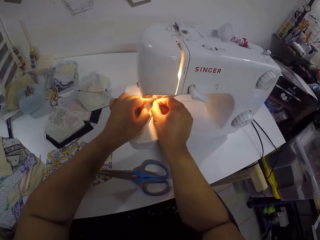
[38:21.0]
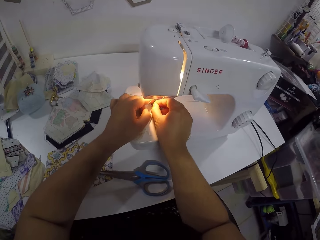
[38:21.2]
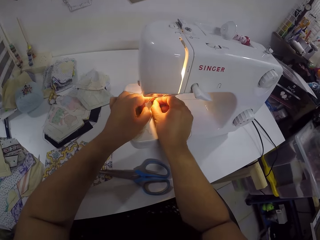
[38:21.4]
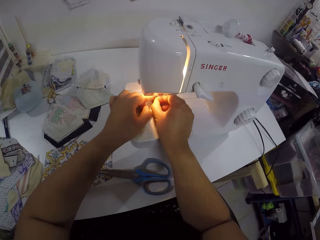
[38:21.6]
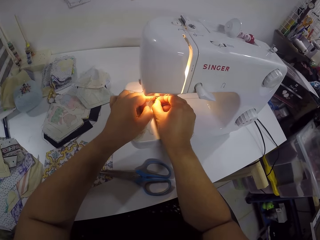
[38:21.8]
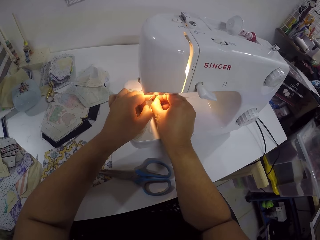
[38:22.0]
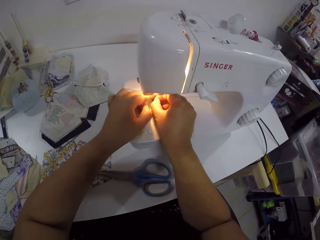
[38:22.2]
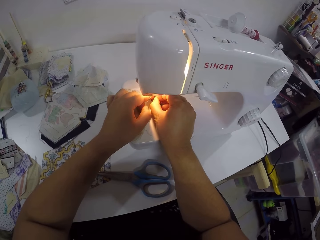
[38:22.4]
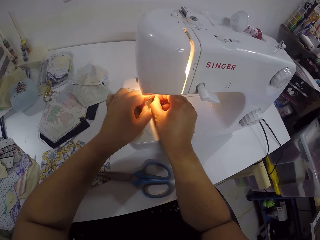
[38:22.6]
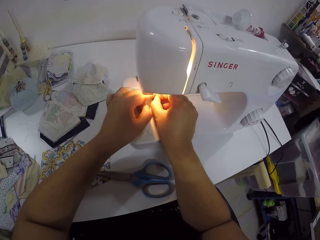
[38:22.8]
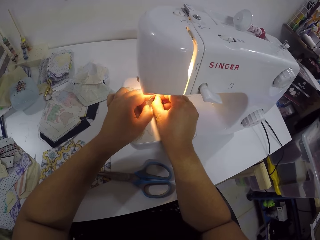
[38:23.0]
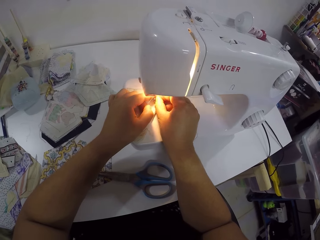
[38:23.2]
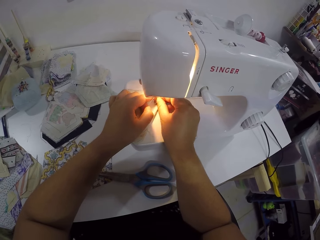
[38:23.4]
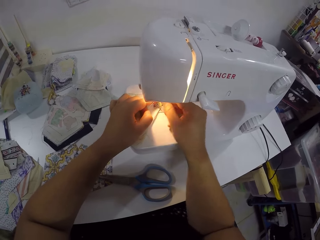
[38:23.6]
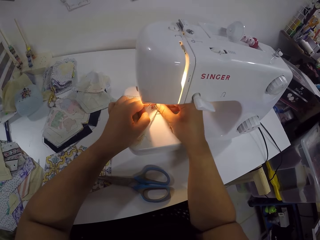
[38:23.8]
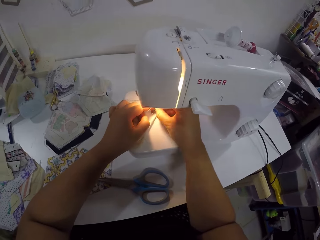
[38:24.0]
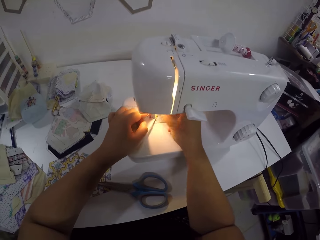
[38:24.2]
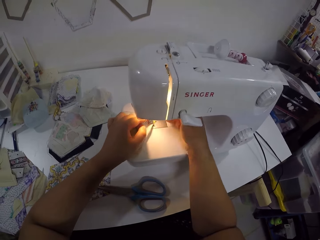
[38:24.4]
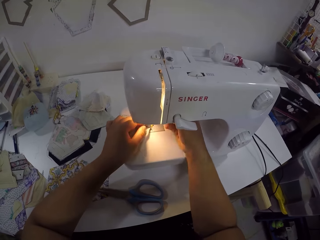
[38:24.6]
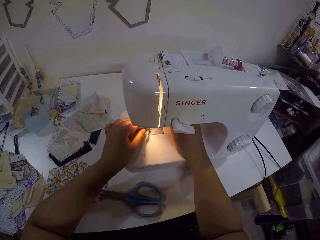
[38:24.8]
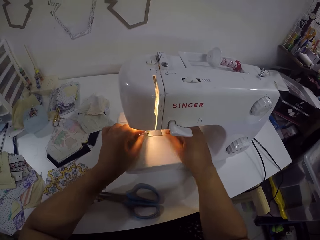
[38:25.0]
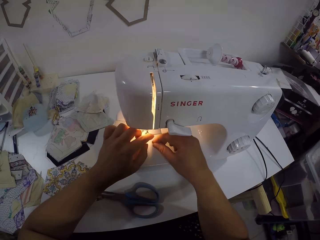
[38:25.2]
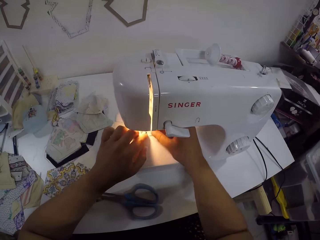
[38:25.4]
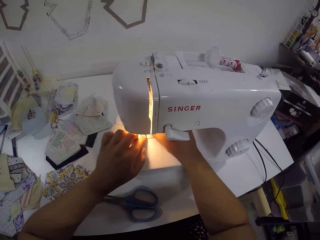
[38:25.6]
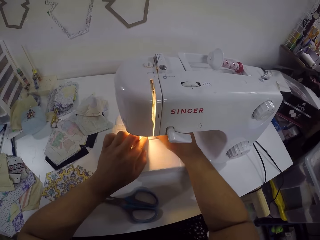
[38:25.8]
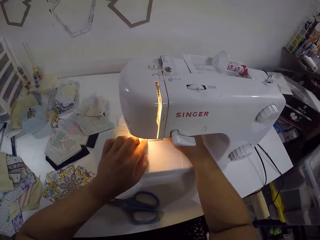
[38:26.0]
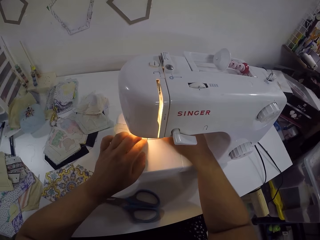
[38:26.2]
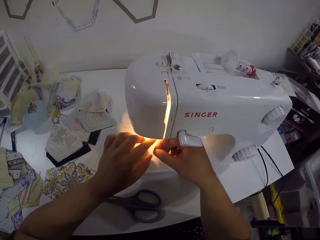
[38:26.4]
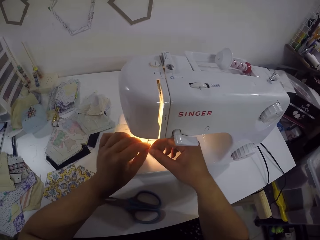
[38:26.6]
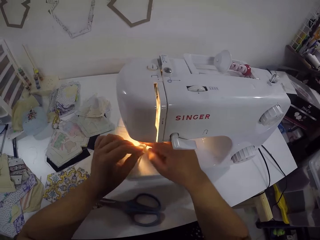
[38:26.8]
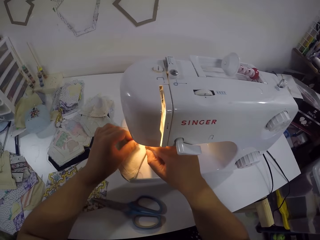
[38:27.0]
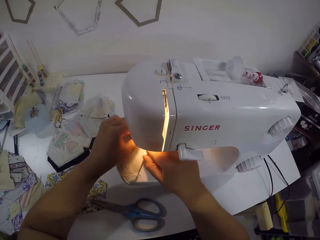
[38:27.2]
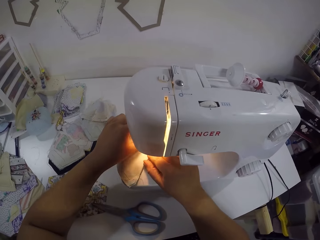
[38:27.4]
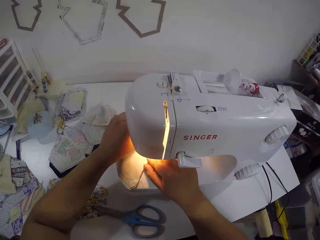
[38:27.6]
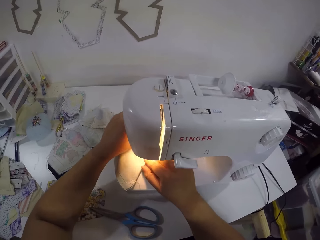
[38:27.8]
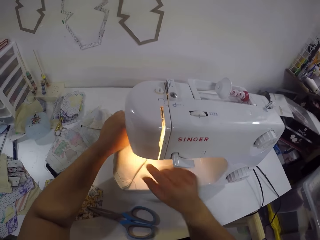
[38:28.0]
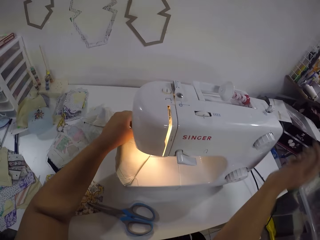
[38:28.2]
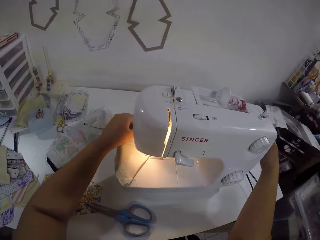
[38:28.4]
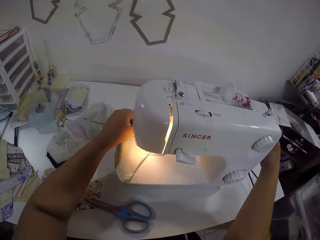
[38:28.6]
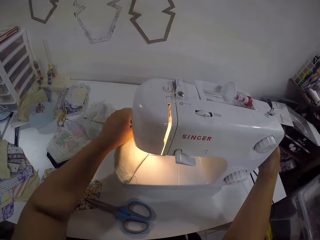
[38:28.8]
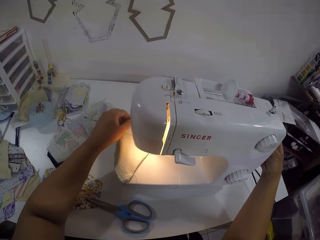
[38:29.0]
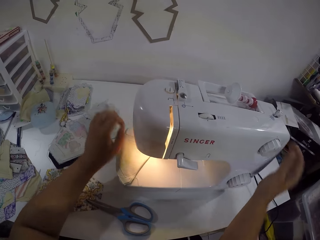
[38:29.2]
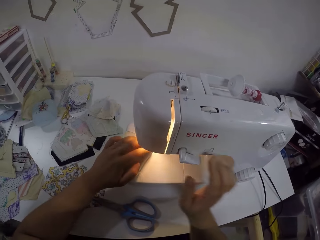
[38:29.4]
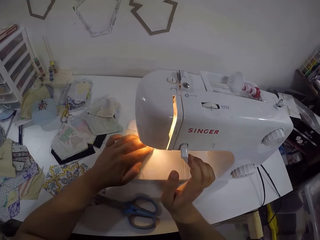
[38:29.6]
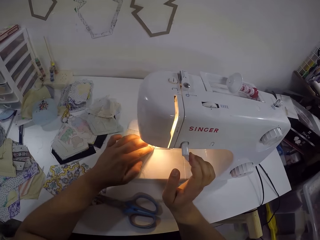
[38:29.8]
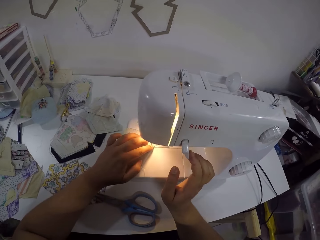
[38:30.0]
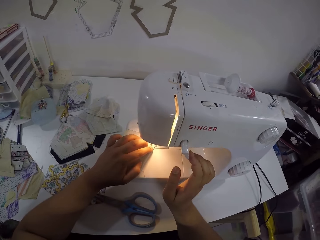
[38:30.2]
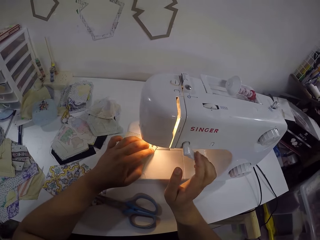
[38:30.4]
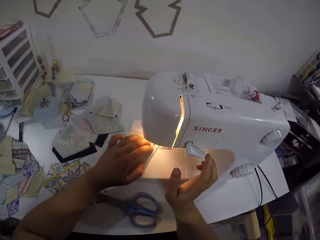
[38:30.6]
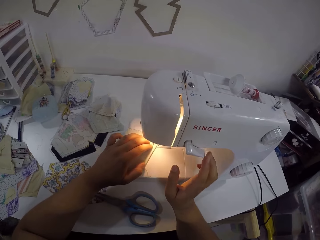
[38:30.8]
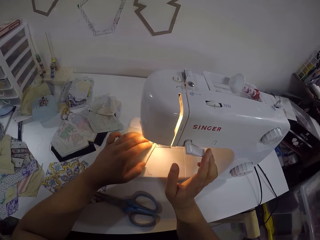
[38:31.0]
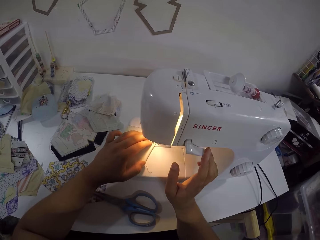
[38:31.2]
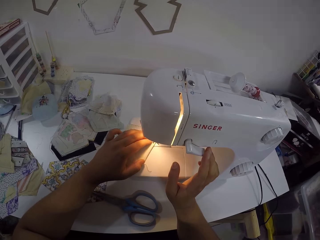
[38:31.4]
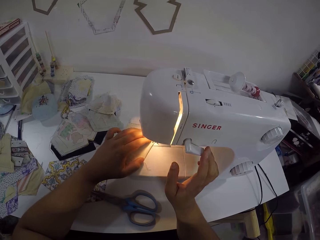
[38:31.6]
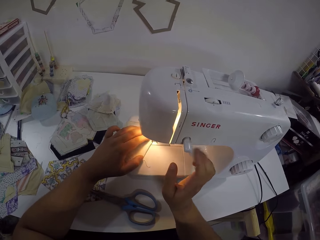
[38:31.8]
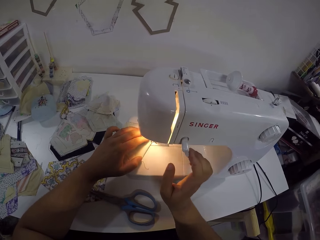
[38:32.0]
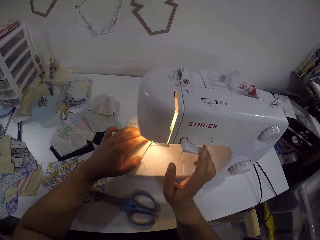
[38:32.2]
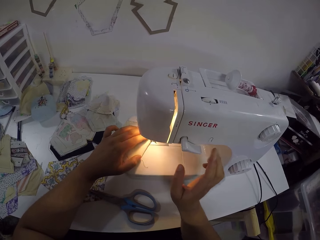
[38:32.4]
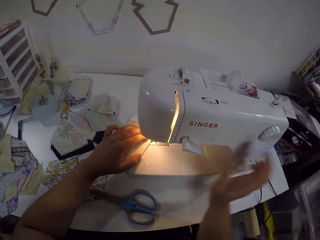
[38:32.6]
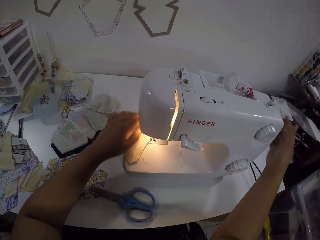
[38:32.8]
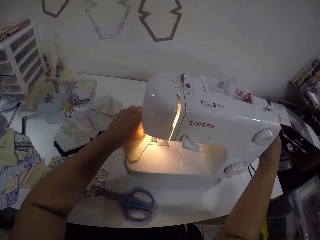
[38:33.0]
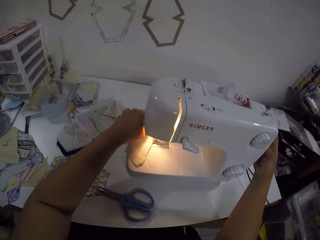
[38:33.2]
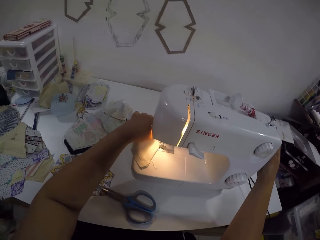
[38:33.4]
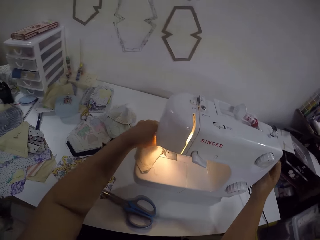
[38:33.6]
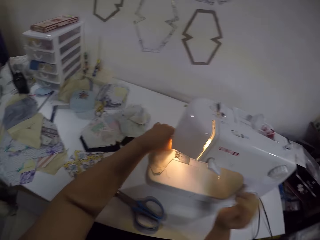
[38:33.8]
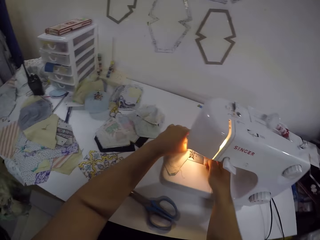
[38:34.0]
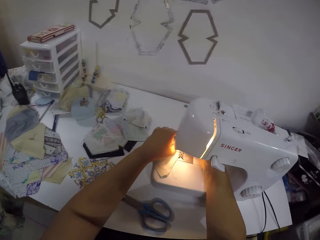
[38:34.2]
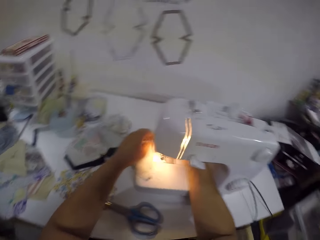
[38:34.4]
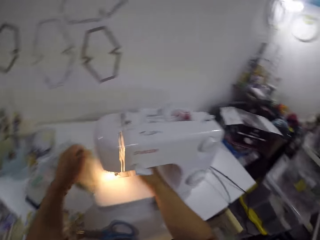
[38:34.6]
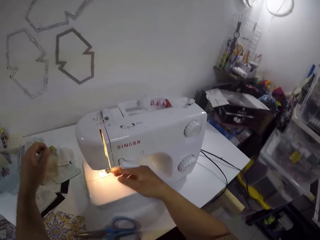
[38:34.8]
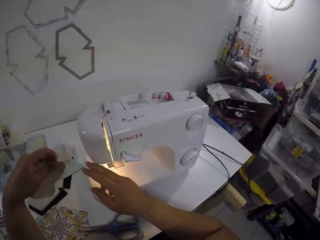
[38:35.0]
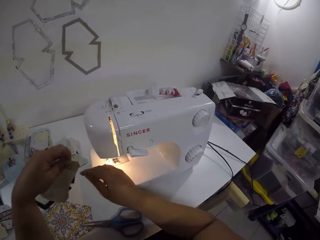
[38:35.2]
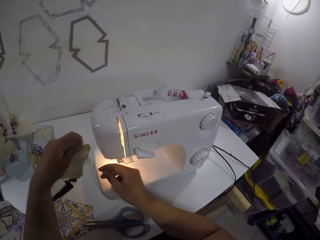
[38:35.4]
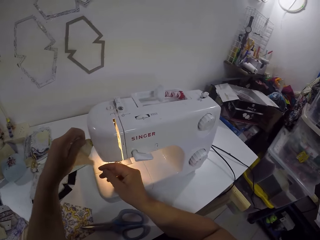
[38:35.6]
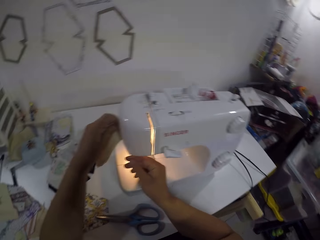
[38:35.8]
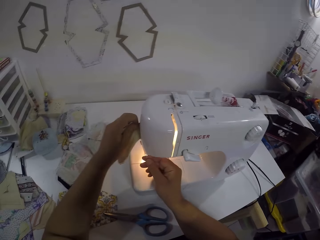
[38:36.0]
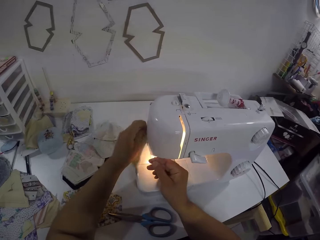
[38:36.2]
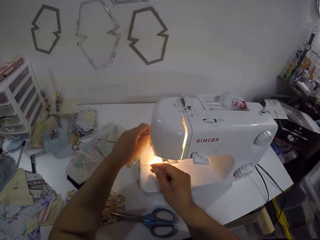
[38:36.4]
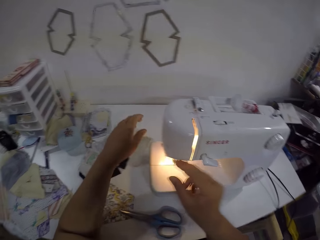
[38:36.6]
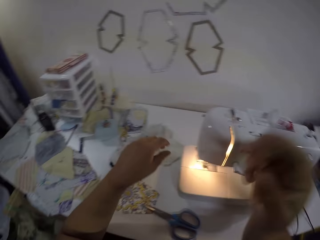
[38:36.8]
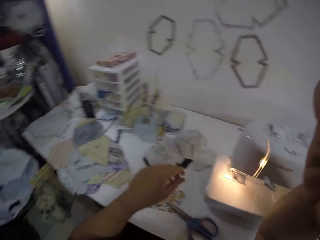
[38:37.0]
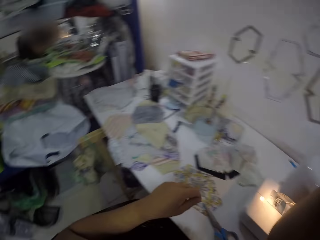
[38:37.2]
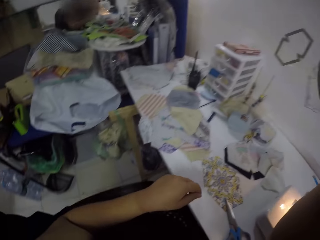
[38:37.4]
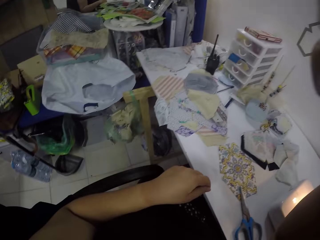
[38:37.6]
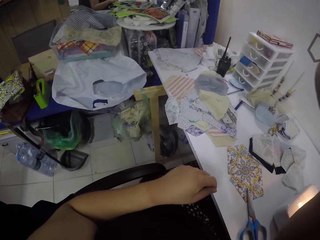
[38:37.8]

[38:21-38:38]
The camera wearer sets the thread into the needle with both hands. She pulls the thread. She puts the thread in the sewing machine. She turns the handle wheel on the sewing machine with her right hand. She operates the reverse sewing lever on the sewing machine with her right hand. She sews the fabric with both hands. She touches the sewing machine. She operates the reverse sewing lever on the sewing machine with her right hand. She turns the handle wheel on the sewing machine with her right hand. She touches the sewing machine. She puts the thread in the sewing machine. She picks the fabric from the needle plate with her left hand. She holds the thread with her right hand. She touches the thread. She cuts the thread in her right hand with a thread cutter. She drops the fabric in her left hand on the table.
